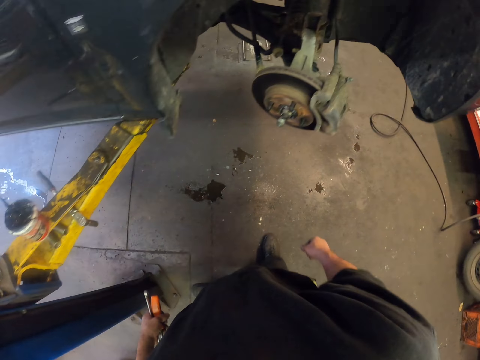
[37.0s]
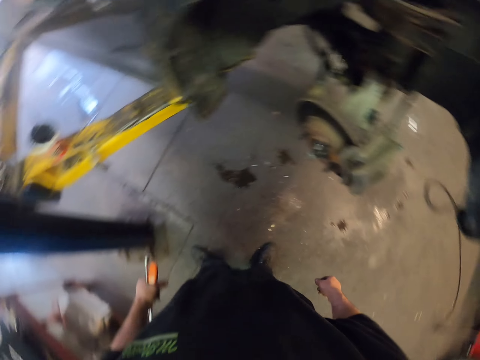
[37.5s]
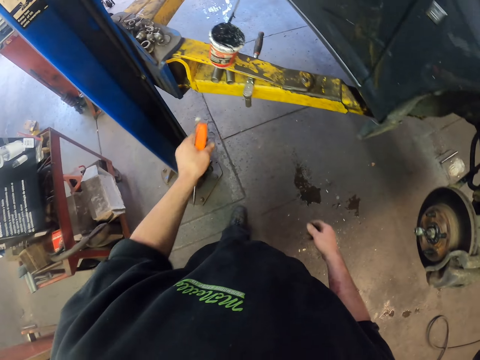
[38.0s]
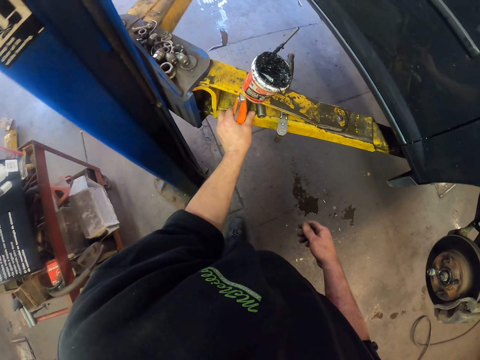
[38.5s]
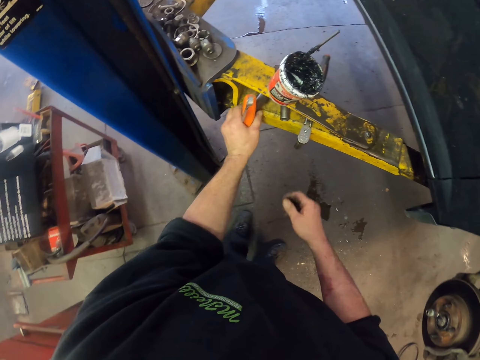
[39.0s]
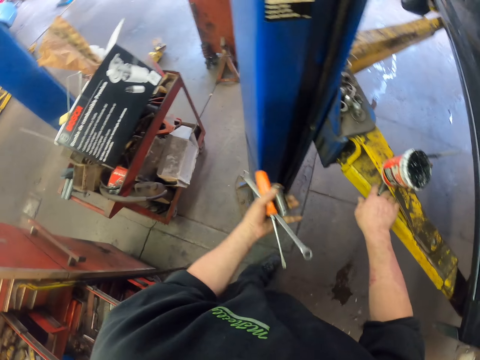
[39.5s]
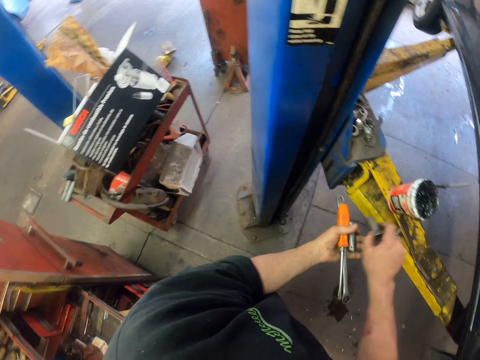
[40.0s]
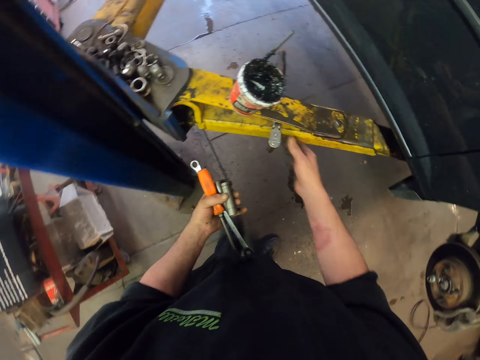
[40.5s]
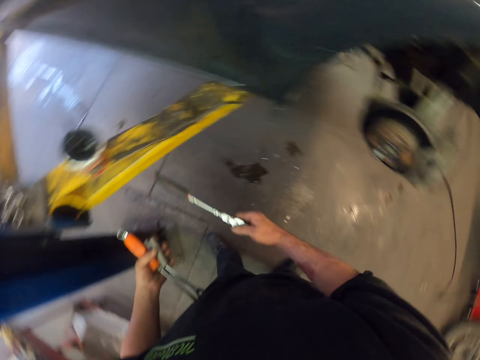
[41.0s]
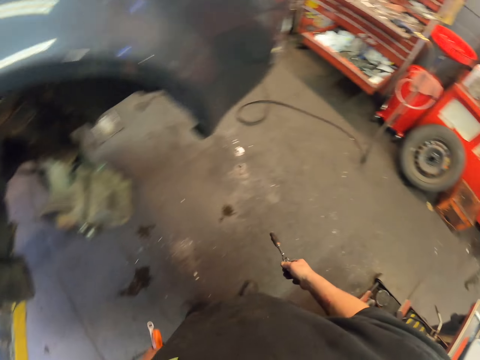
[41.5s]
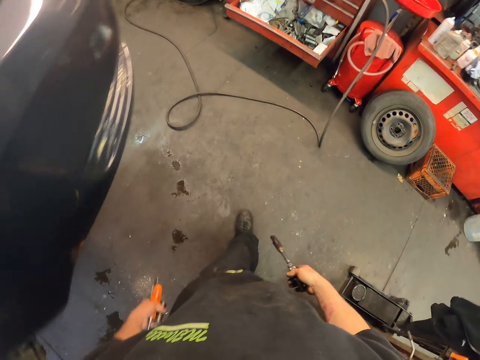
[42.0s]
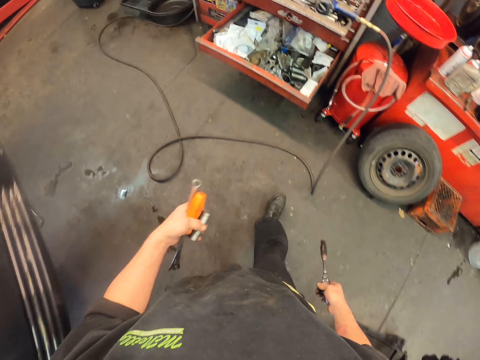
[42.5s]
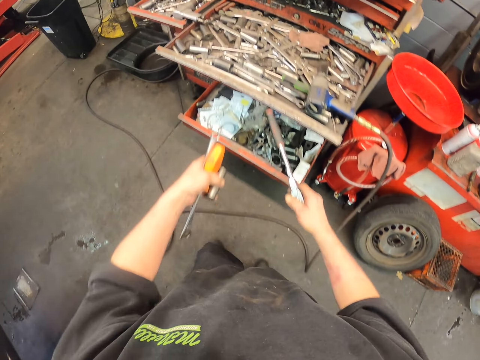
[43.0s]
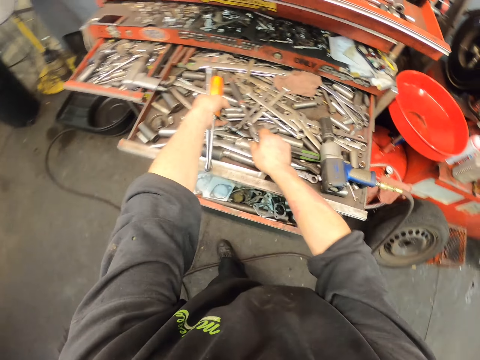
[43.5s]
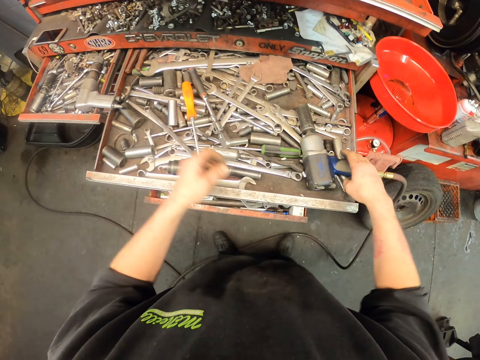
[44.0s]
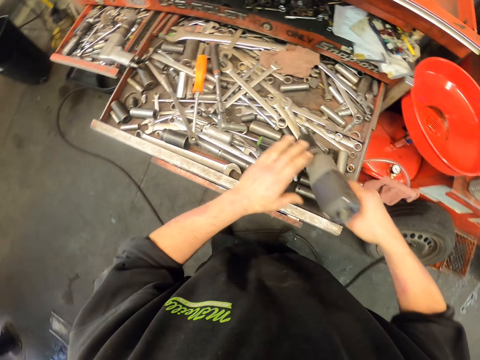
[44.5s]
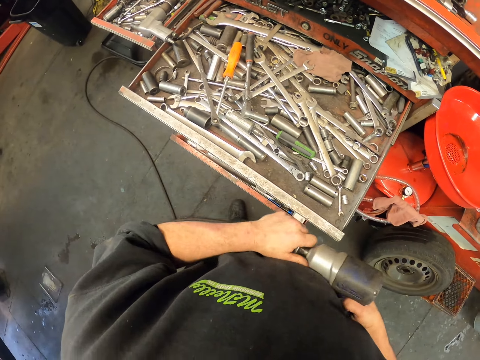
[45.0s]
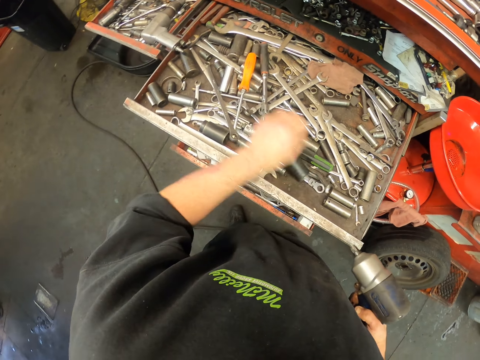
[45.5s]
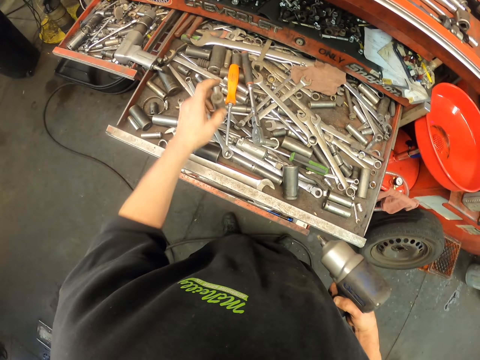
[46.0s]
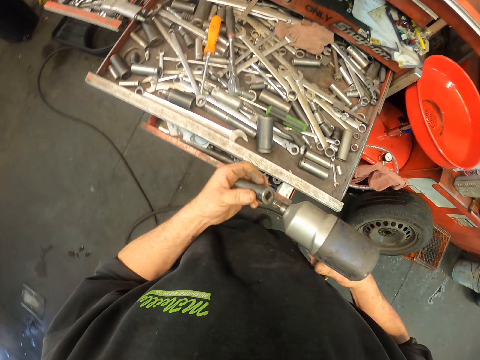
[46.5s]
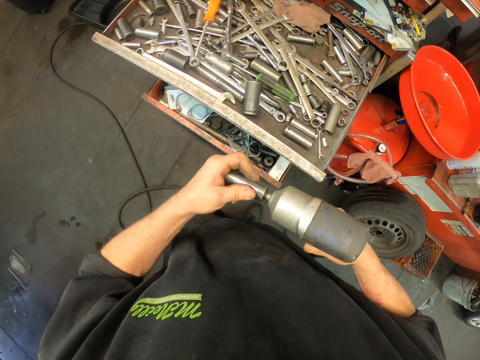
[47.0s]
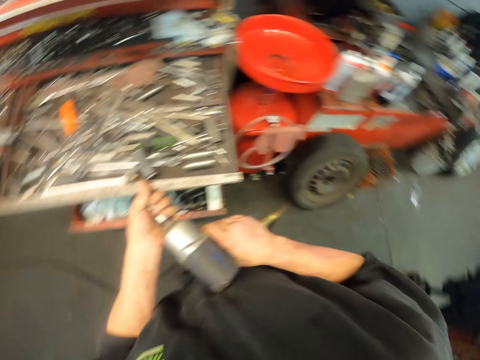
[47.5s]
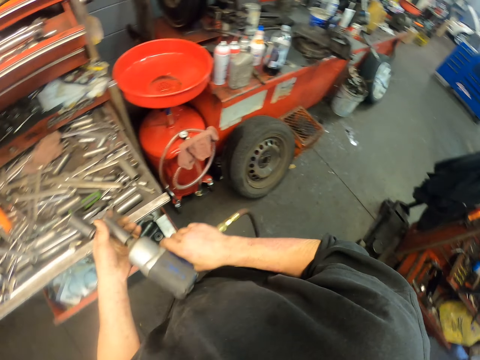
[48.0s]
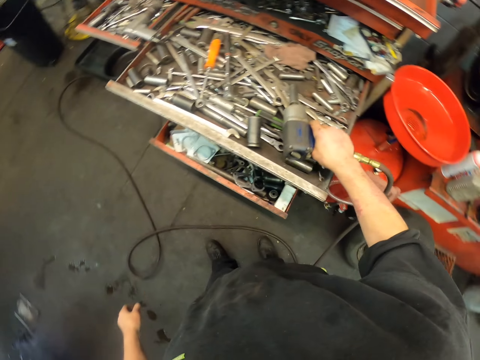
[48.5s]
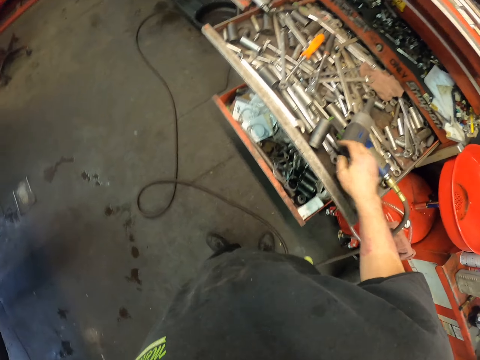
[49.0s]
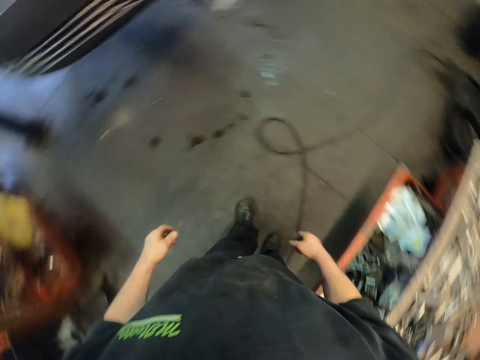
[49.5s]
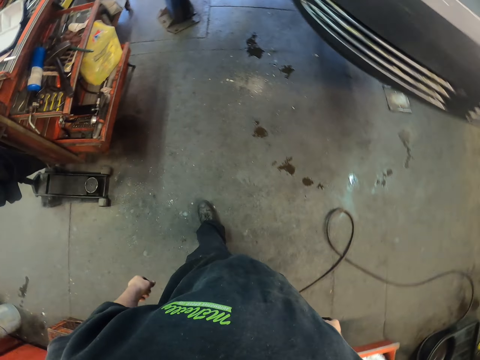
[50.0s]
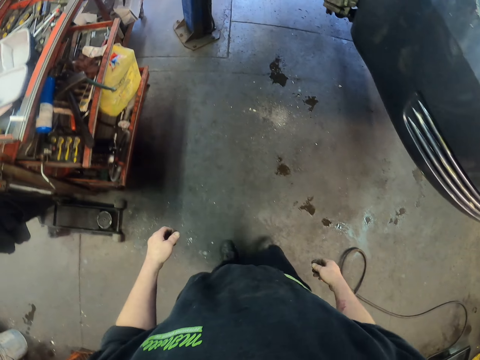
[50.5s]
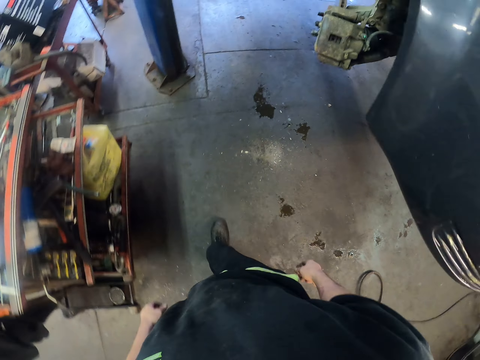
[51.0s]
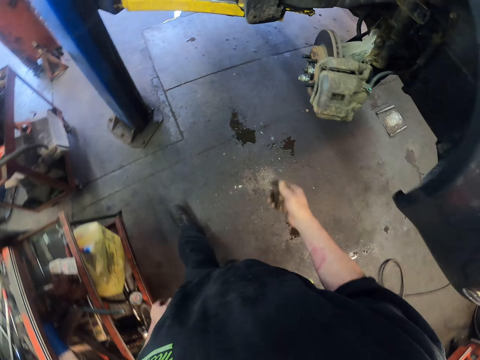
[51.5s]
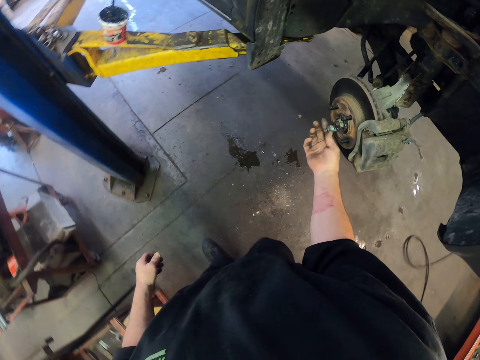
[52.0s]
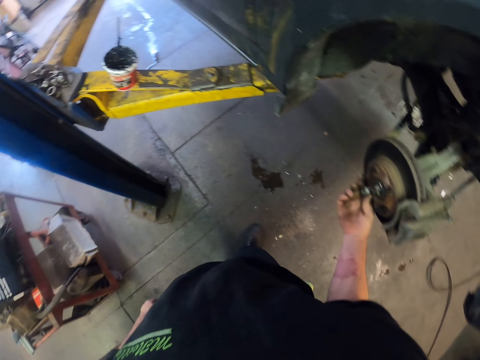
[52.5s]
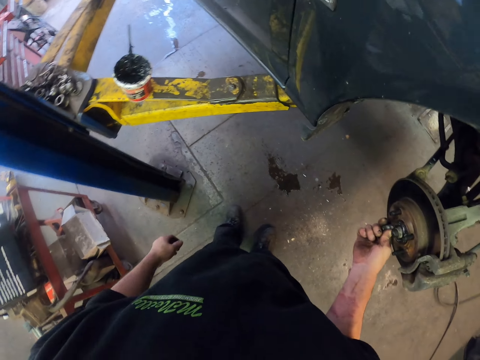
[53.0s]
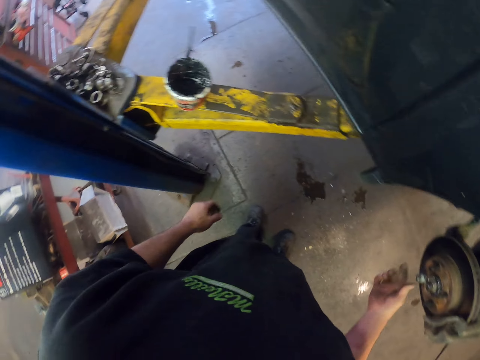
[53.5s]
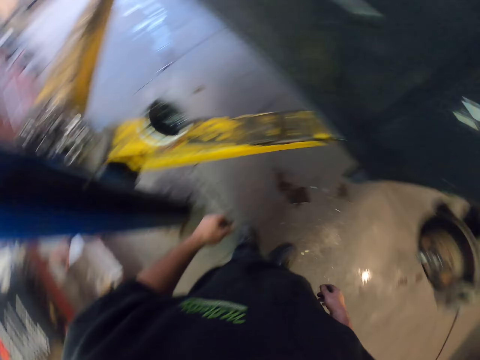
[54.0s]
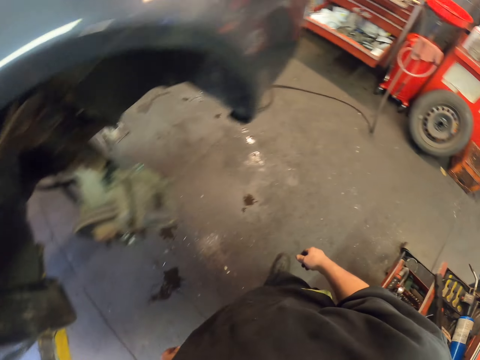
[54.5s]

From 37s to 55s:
The camera wearer looks aside. They pick bolts from the stand. They pick a spanner from the stand. They put the tools on the tool box. They pick an electronic drilling machine from the drawer. They remove the drill bit from the drilling machine. They fix a ratchet handle on the drilling machine. They put the drilling machine on the tool box. They walk in the workshop. They hold a bolt on the car body.

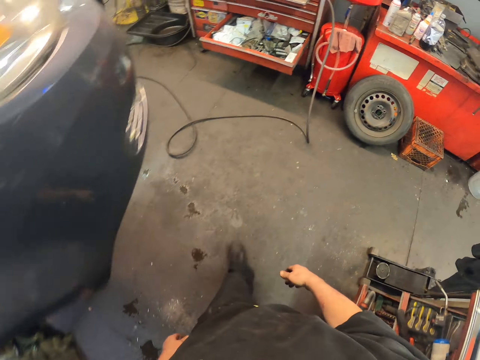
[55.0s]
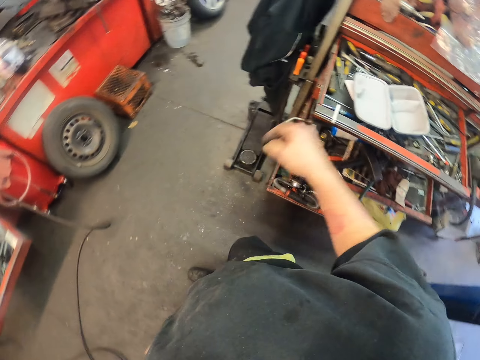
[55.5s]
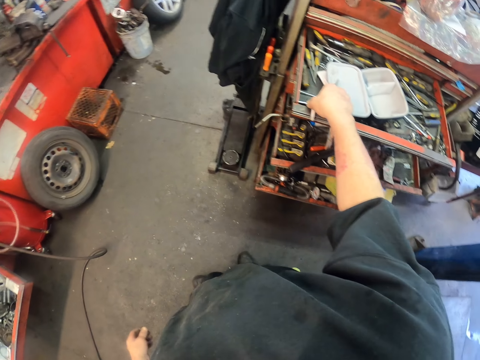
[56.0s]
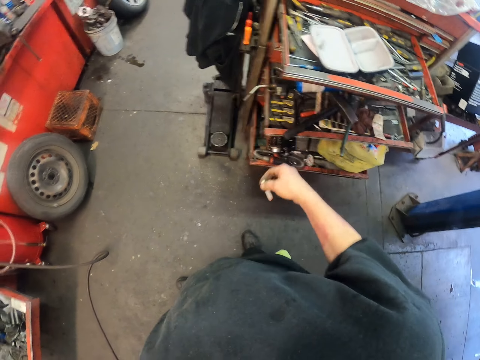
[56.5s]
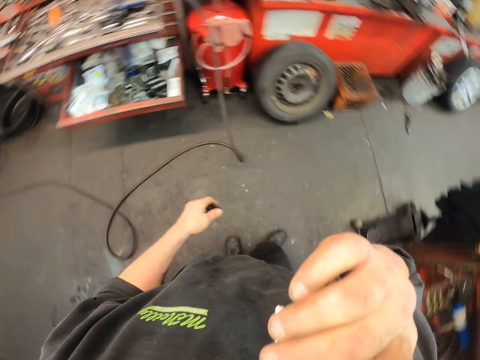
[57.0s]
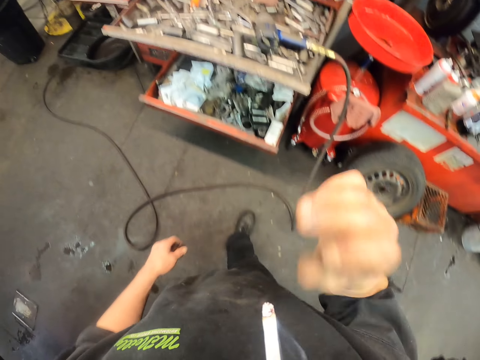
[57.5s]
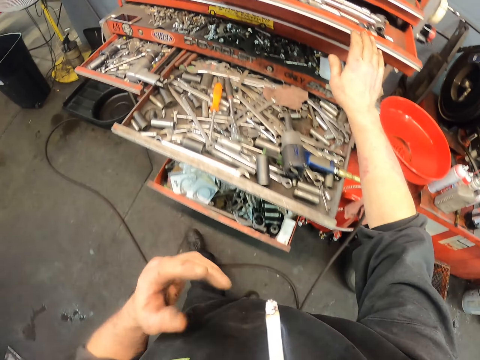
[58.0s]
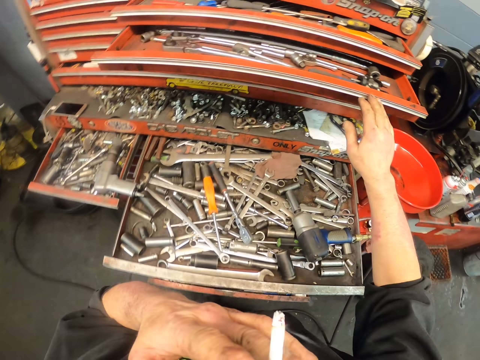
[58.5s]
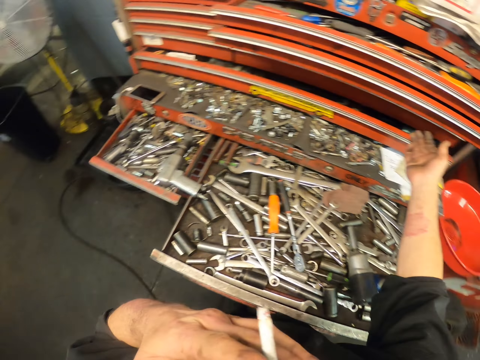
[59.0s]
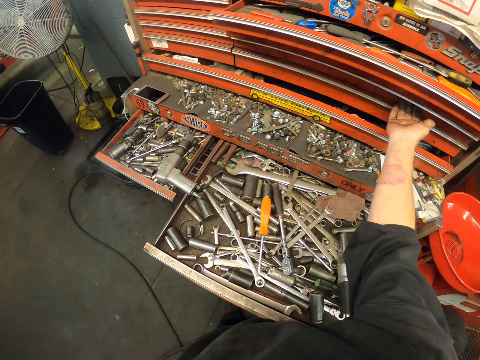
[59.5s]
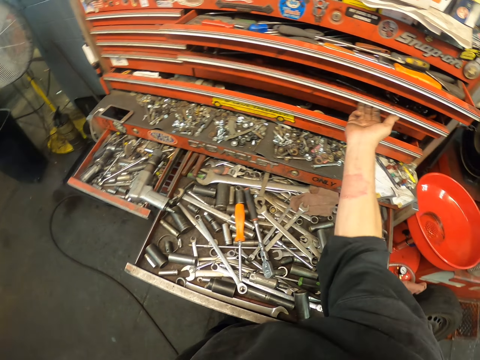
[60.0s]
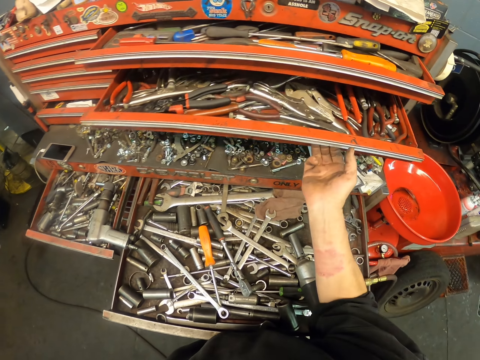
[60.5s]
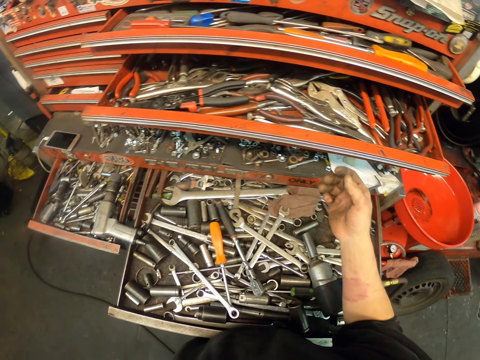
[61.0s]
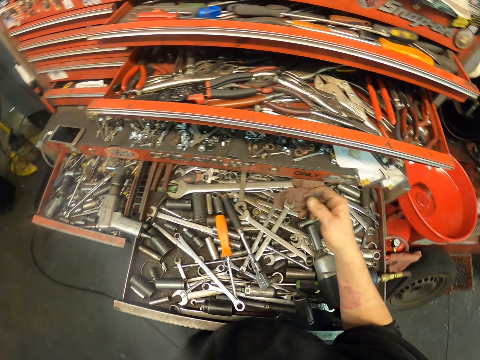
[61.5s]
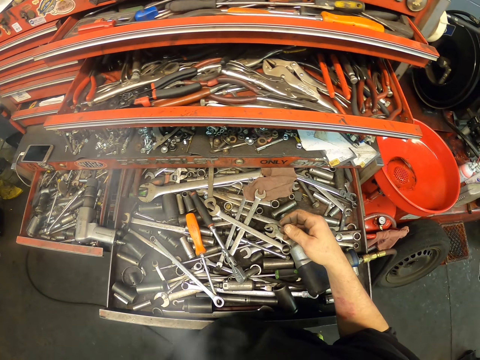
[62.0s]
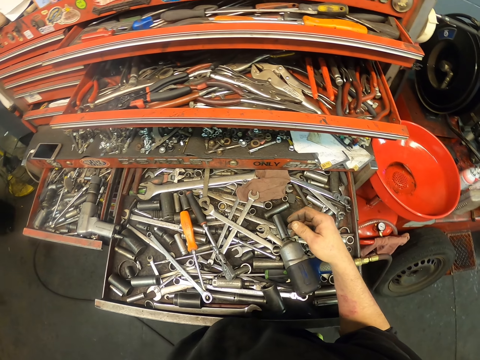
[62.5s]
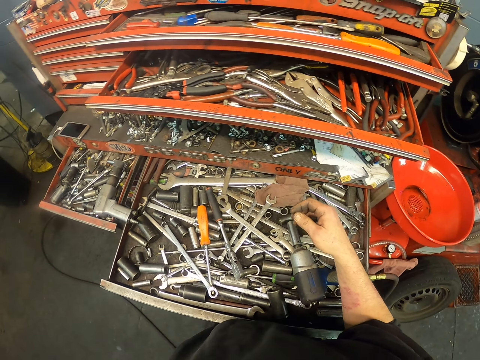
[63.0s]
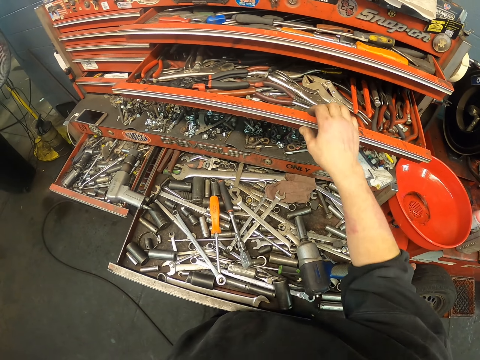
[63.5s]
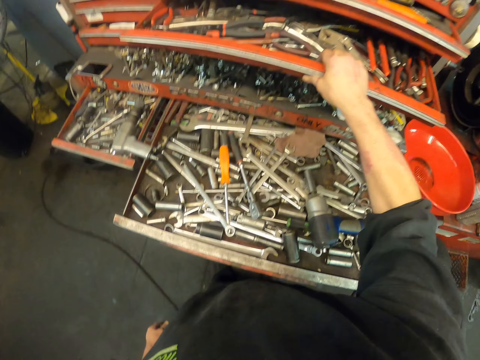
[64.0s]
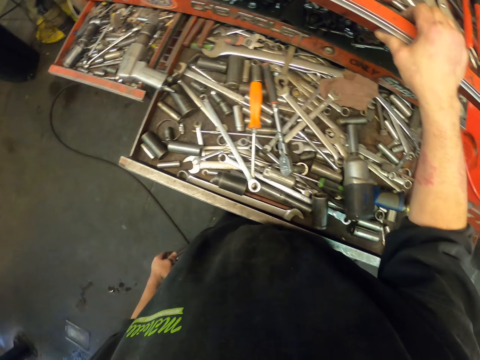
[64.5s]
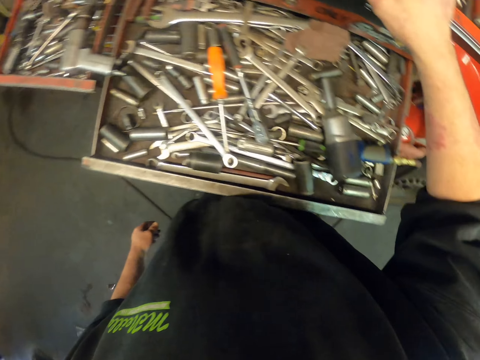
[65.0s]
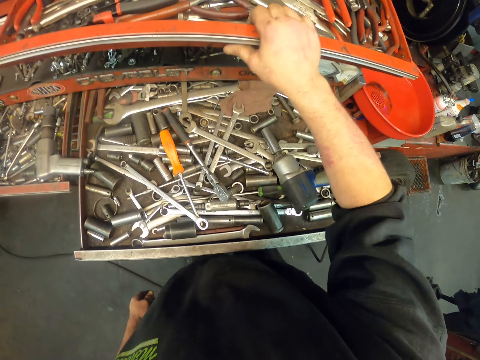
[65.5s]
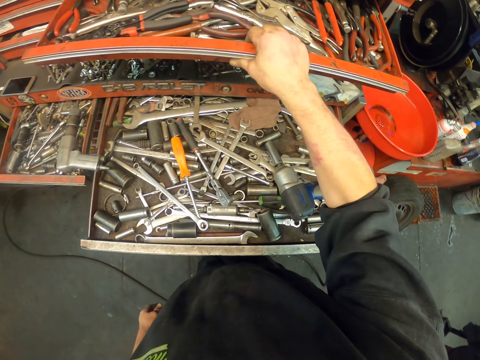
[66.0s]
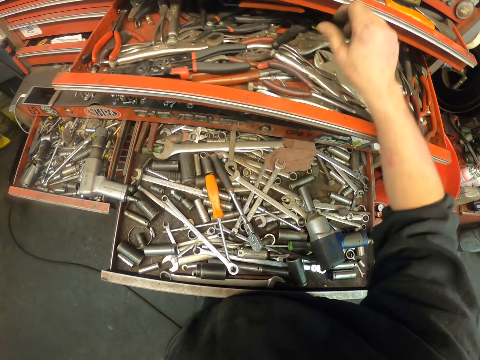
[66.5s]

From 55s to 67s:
The camera wearer picks a cigarette from the tool box. They put the cigarette in the mouth. They open the tool box. They hold the tool box.
